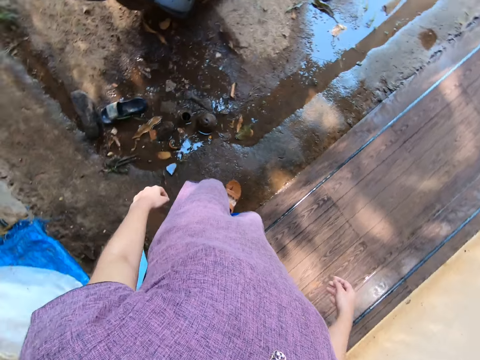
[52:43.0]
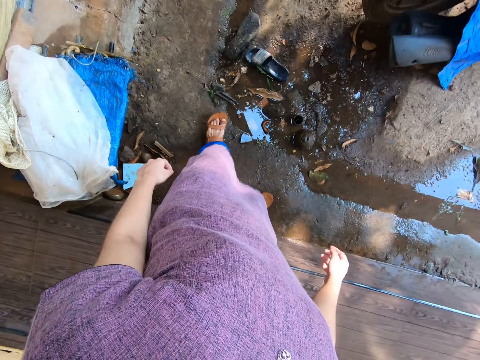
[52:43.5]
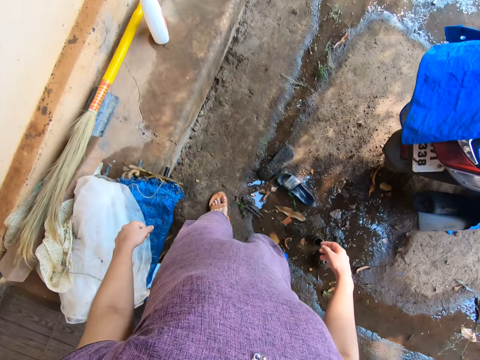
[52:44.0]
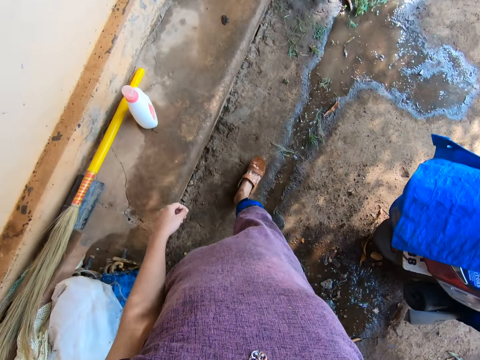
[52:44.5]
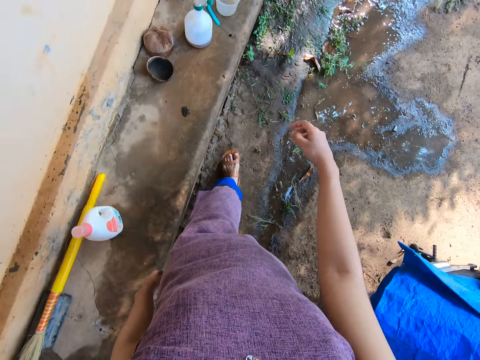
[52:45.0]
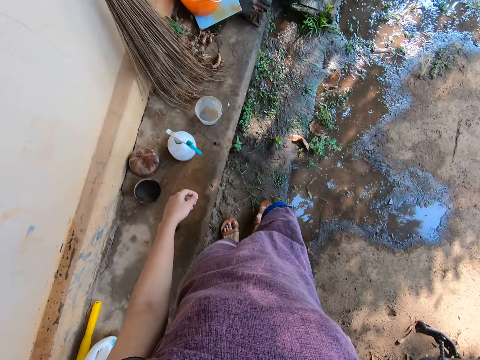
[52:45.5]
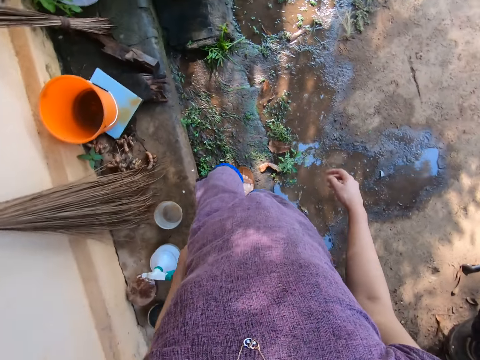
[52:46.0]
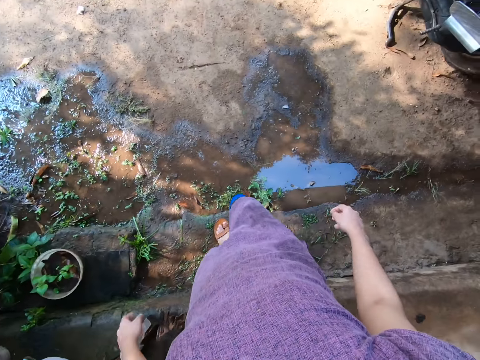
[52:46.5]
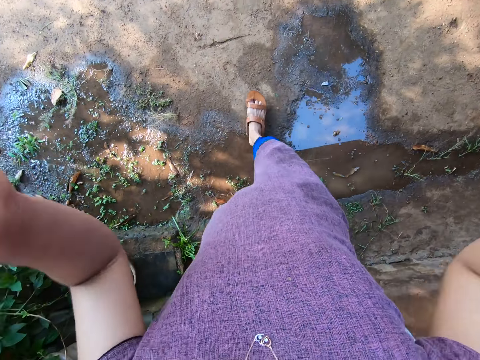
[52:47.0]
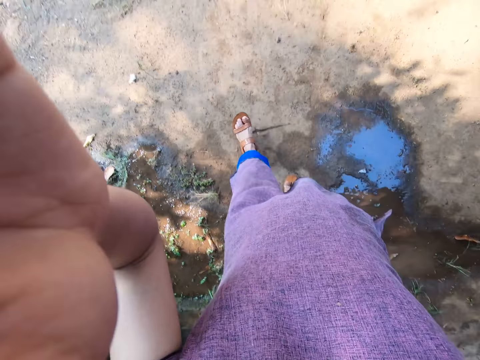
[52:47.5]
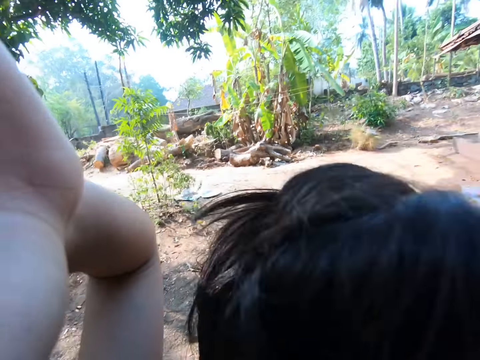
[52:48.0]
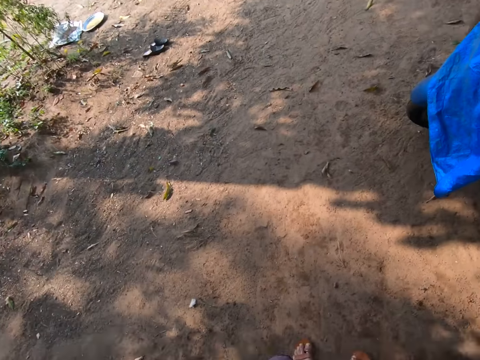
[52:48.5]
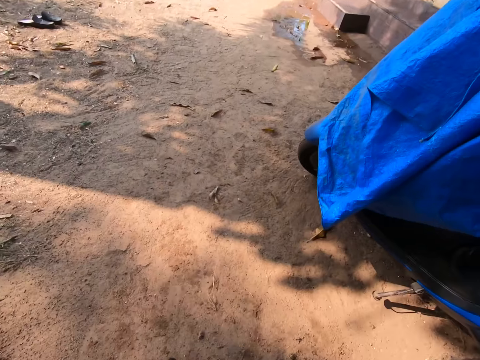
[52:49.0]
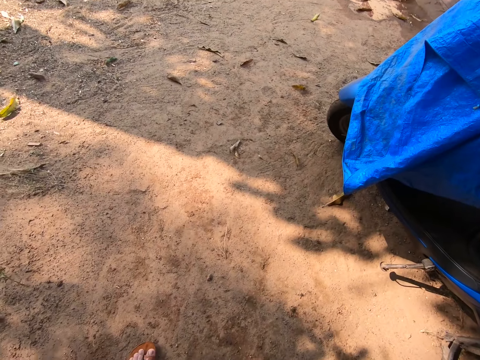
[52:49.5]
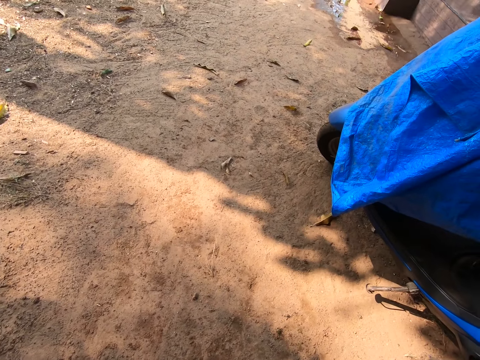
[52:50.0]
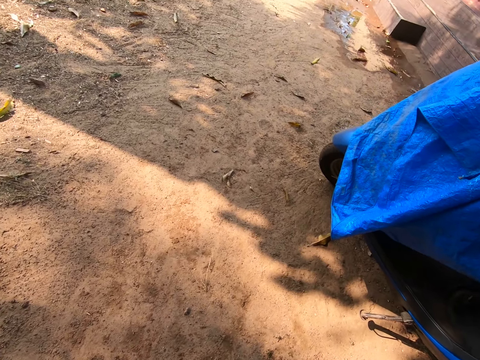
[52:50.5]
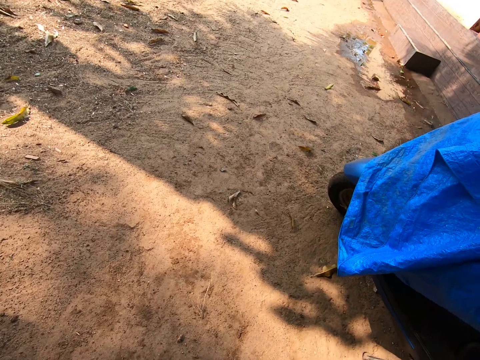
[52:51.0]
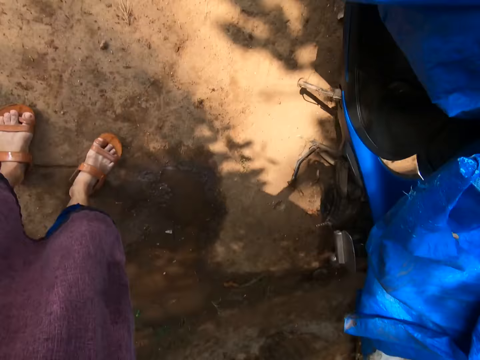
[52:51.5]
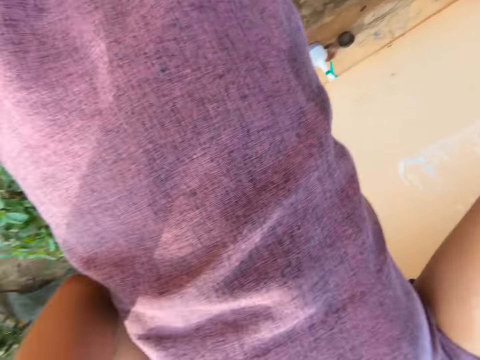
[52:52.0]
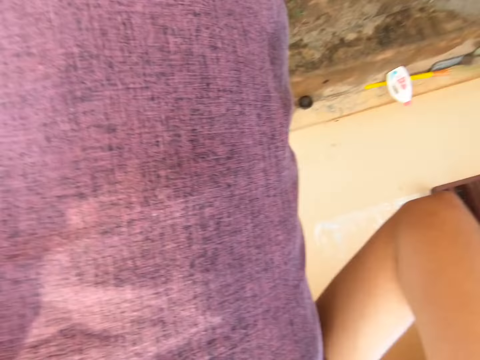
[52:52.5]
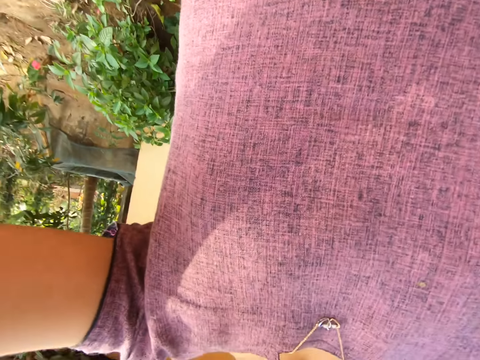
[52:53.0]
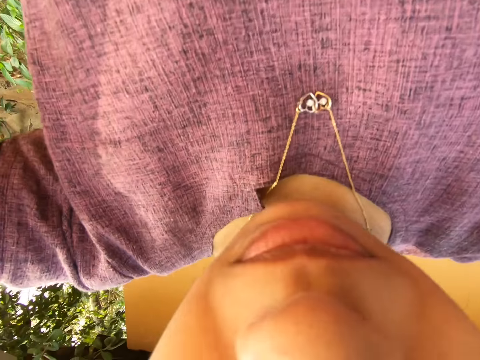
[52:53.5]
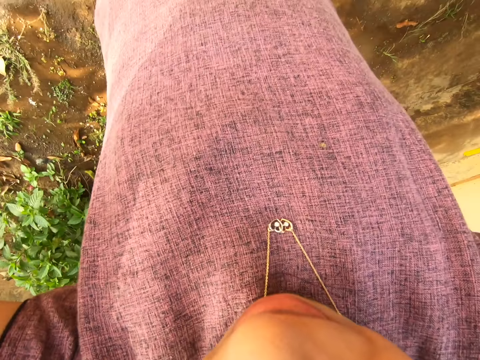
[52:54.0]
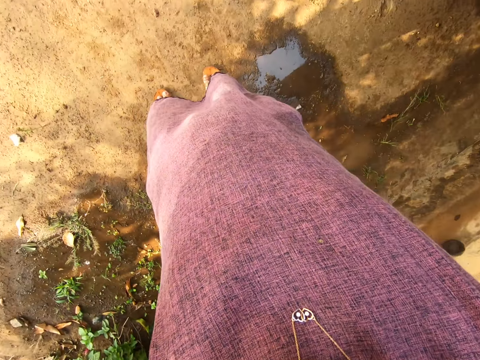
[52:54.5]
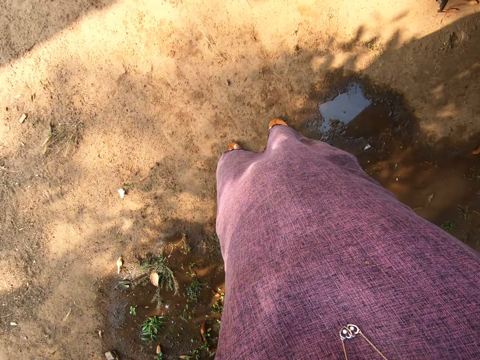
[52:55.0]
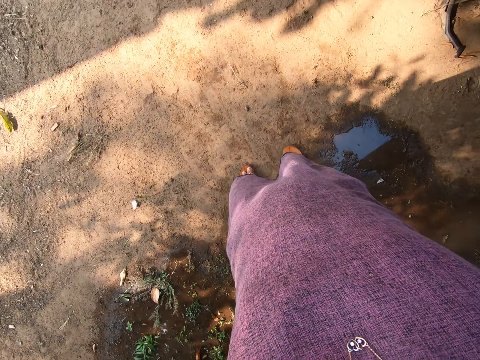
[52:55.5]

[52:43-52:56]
The camera wearer walks around. She adjusts the camera. She holds the camera on her head with both hands.

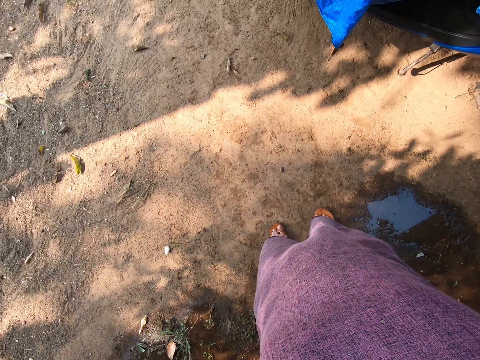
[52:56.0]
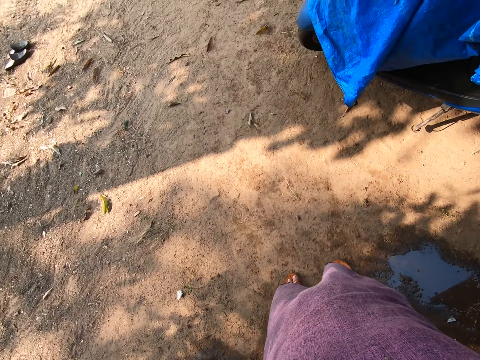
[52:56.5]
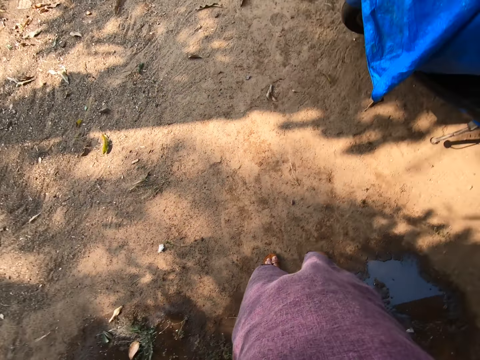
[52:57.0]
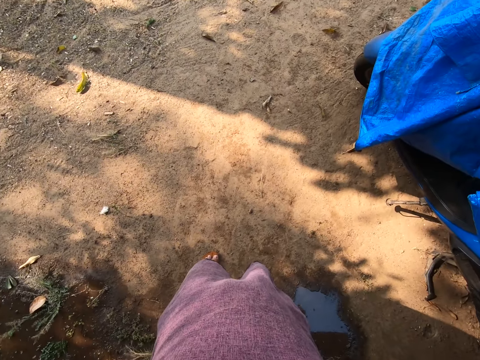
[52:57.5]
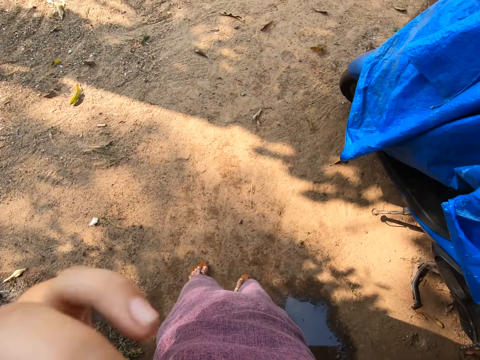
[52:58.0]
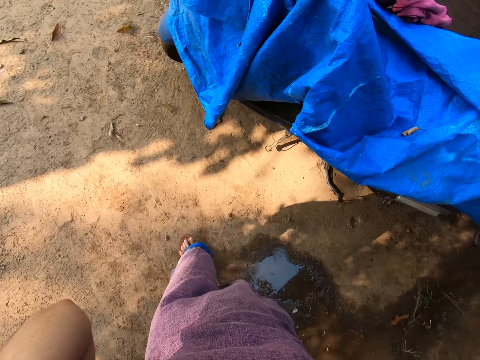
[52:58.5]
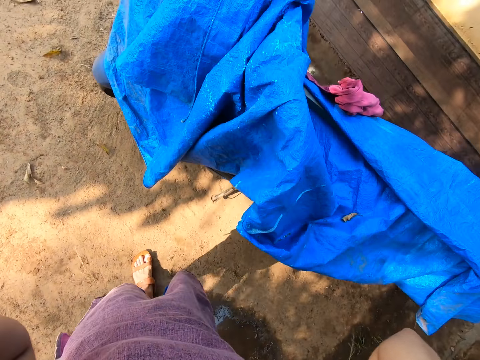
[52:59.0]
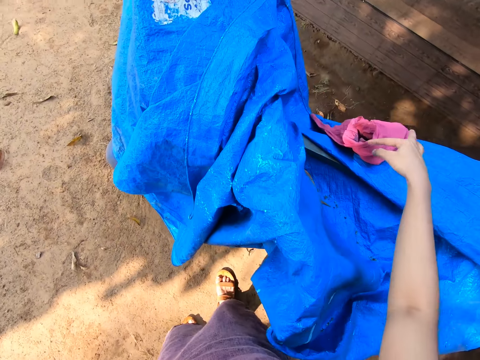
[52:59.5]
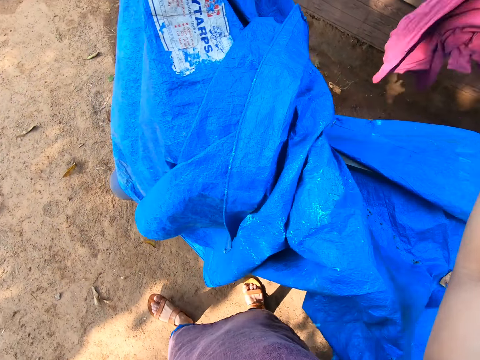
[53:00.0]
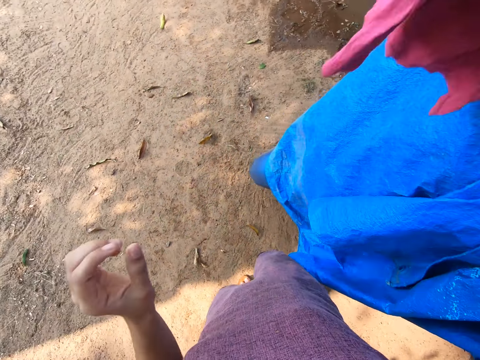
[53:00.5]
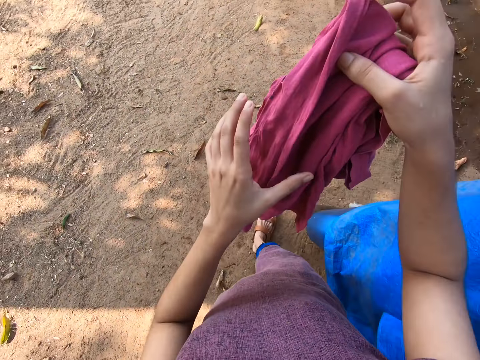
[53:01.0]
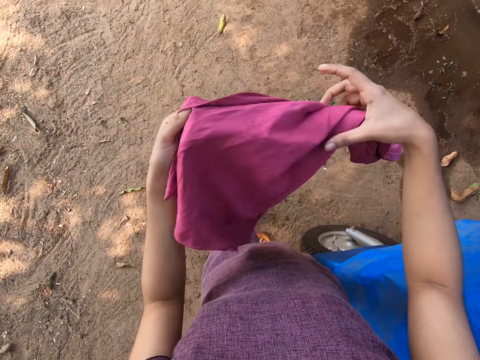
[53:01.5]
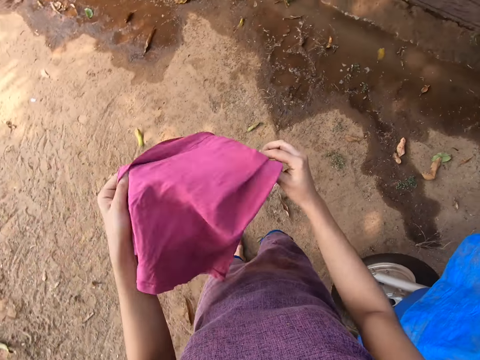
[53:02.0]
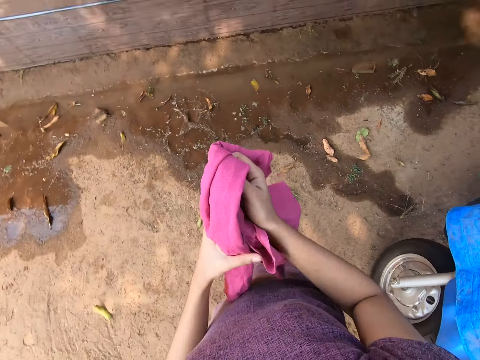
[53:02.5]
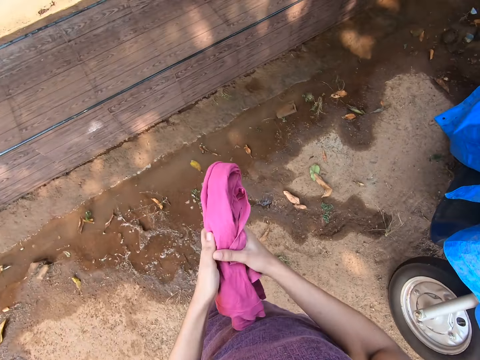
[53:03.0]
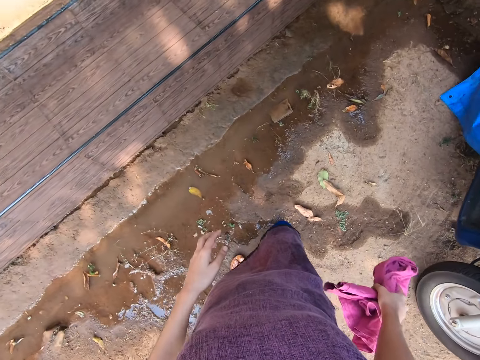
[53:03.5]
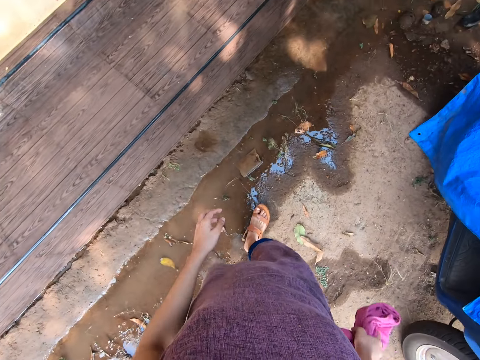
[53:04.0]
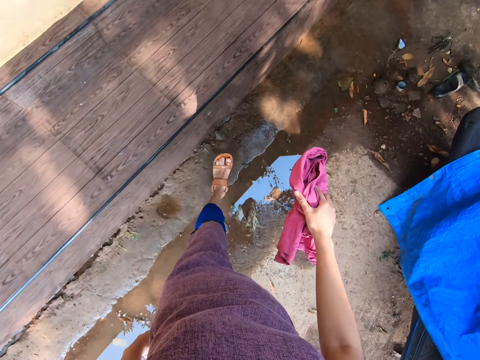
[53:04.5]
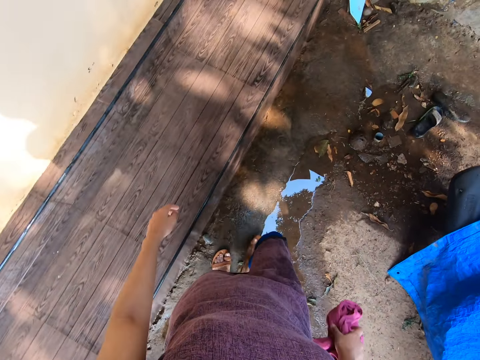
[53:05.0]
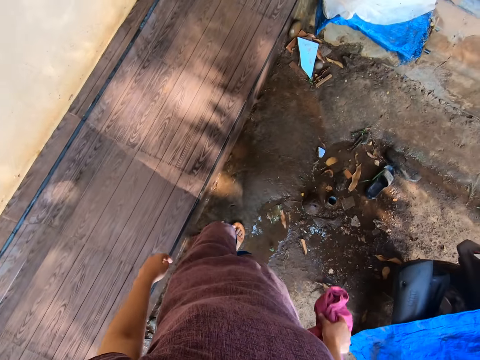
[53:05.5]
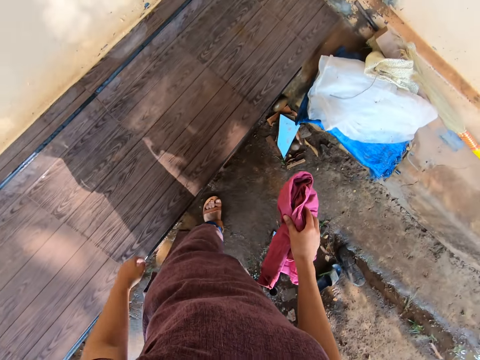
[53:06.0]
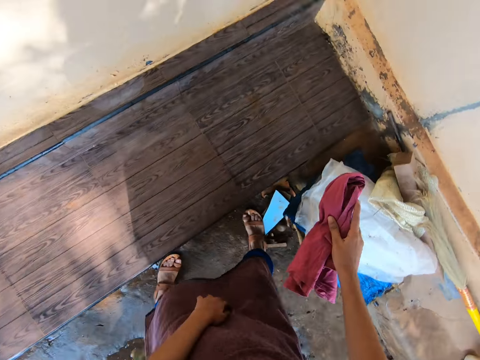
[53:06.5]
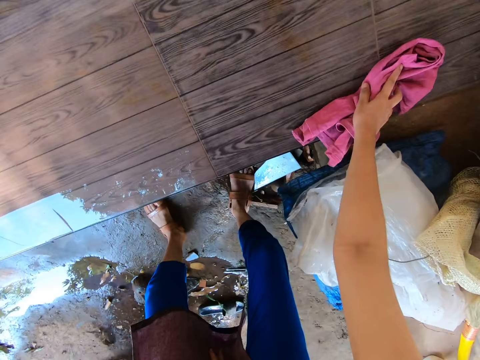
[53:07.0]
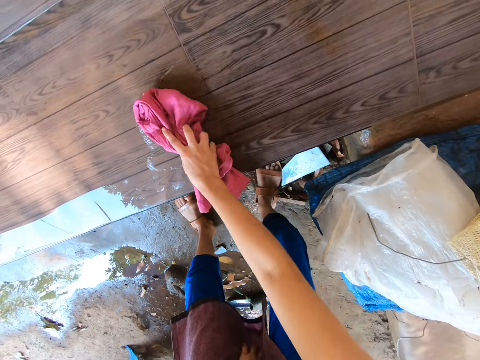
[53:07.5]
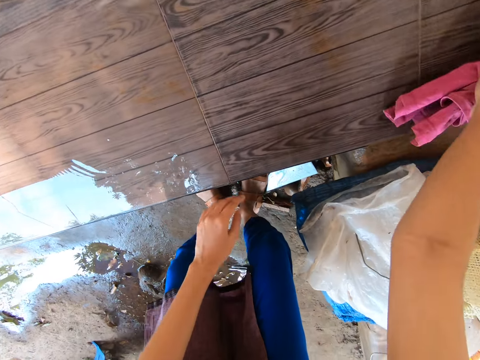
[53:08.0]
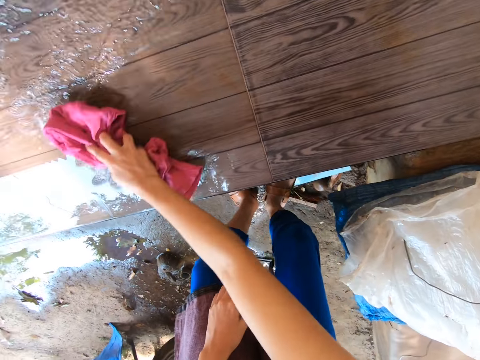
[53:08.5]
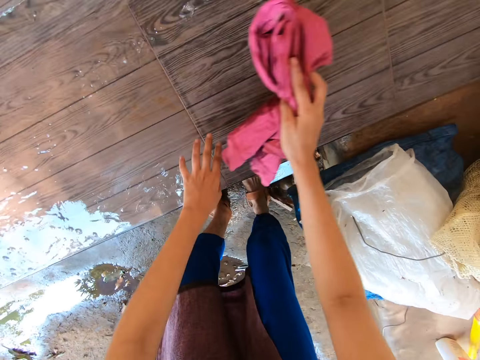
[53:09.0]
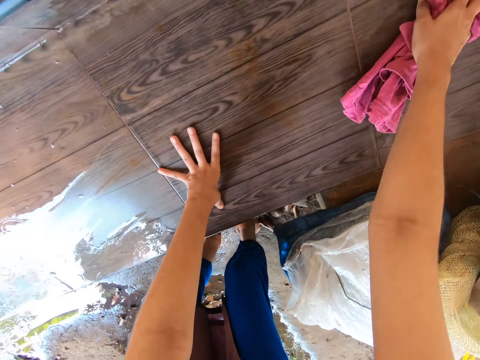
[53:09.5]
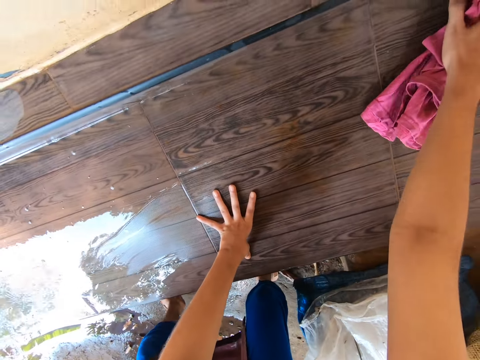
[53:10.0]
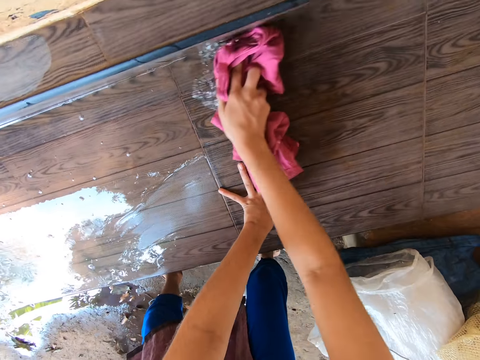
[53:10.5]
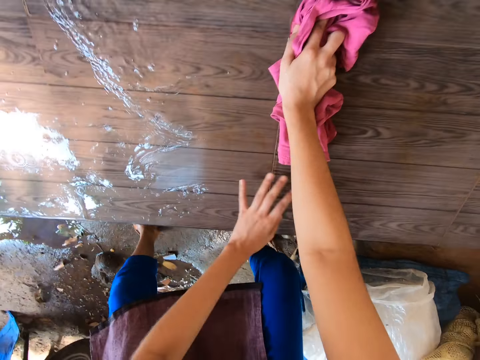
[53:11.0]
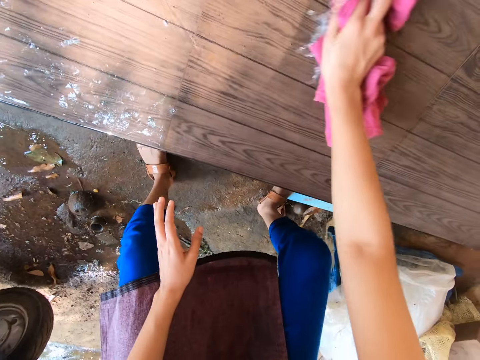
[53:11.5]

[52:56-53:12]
The camera wearer walks around. She picks up a piece of cloth from a wire with her right hand. She walks around. She folds the piece of cloth with both hands. She cleans the walkway of the house with the piece of cloth in her right hand. She puts her left hand on the walkway of the house.
